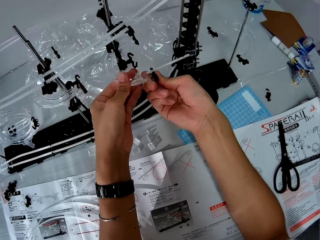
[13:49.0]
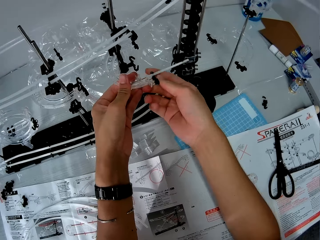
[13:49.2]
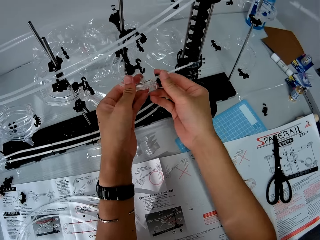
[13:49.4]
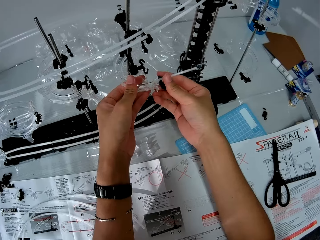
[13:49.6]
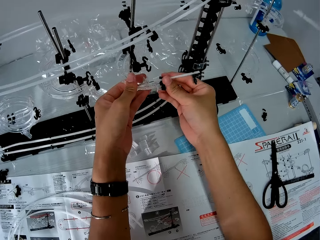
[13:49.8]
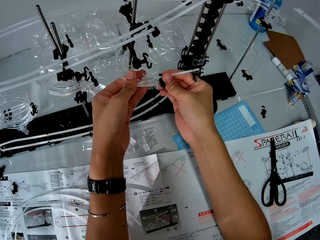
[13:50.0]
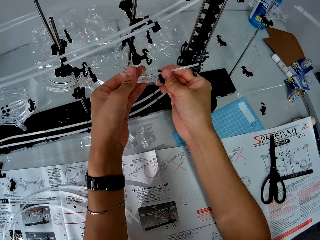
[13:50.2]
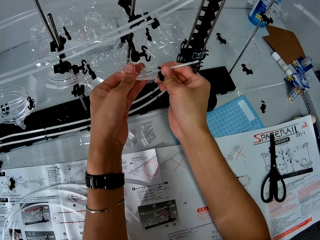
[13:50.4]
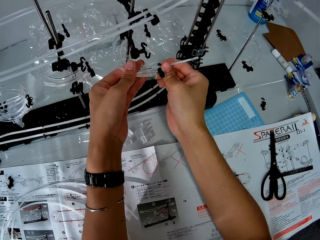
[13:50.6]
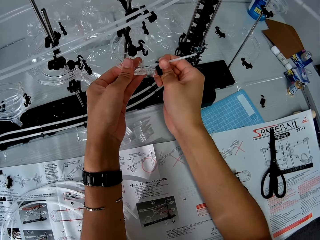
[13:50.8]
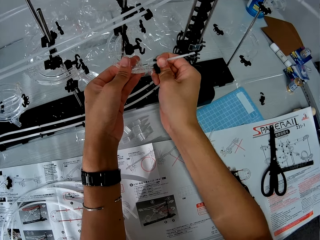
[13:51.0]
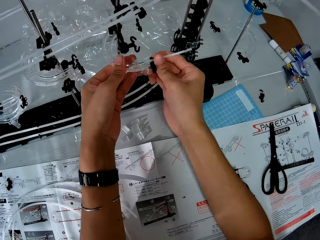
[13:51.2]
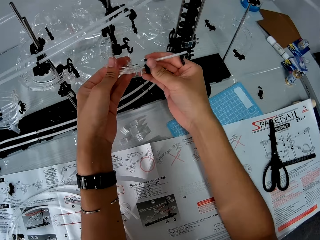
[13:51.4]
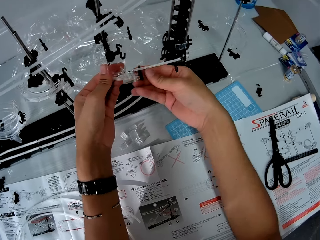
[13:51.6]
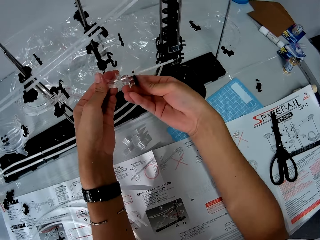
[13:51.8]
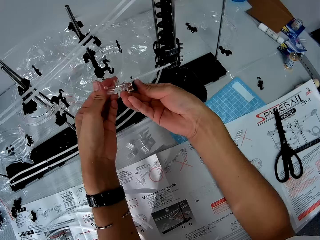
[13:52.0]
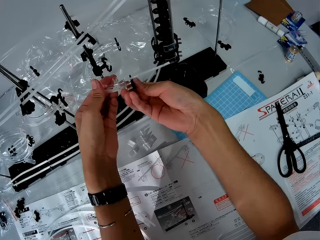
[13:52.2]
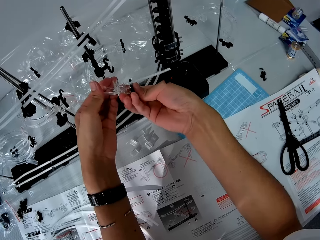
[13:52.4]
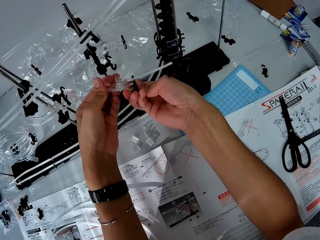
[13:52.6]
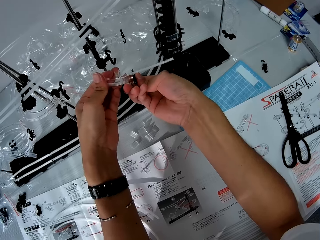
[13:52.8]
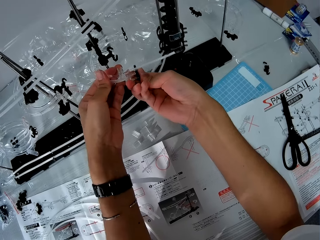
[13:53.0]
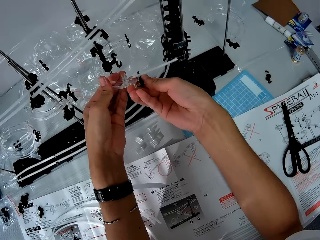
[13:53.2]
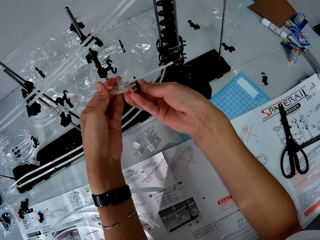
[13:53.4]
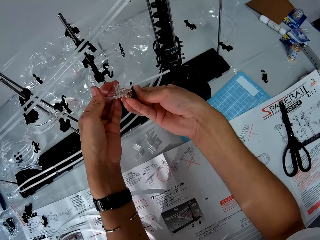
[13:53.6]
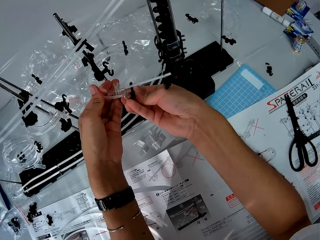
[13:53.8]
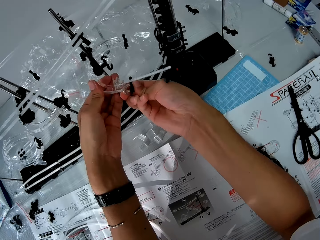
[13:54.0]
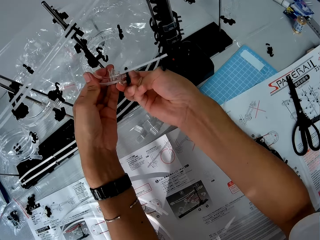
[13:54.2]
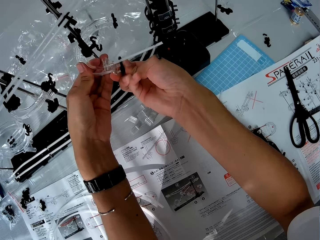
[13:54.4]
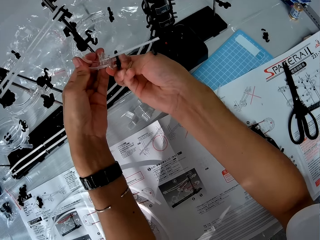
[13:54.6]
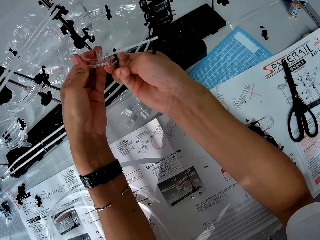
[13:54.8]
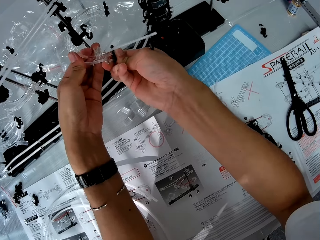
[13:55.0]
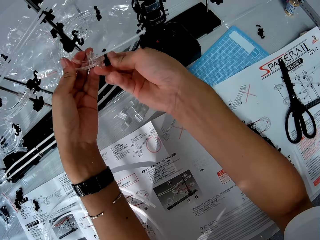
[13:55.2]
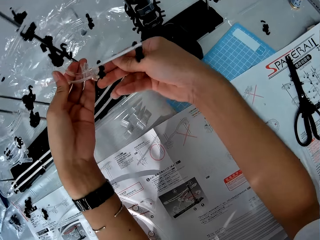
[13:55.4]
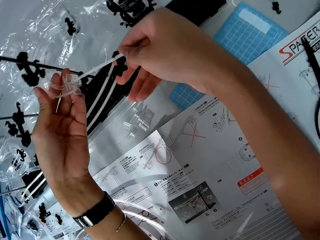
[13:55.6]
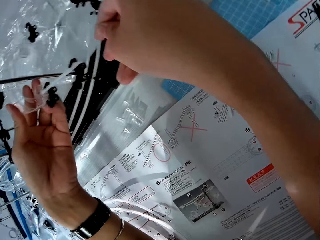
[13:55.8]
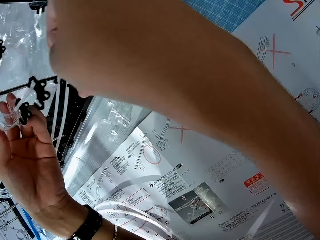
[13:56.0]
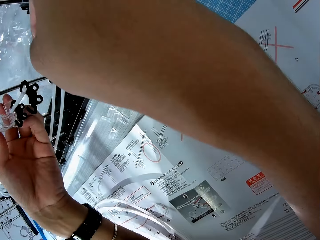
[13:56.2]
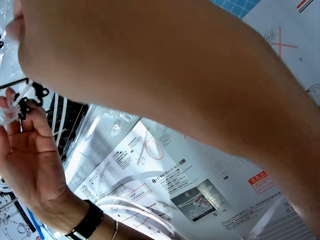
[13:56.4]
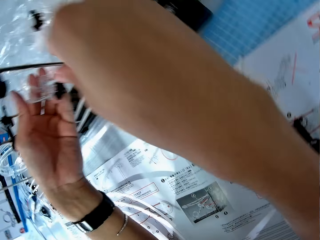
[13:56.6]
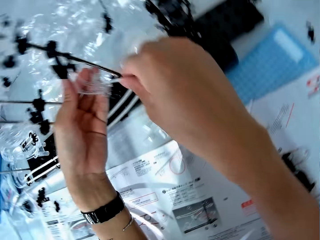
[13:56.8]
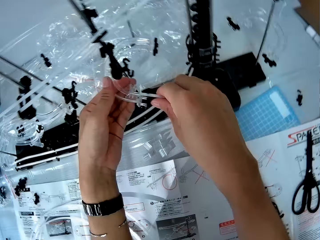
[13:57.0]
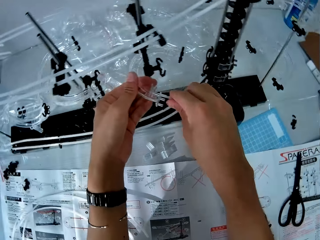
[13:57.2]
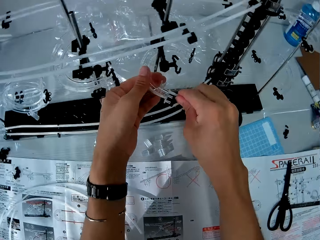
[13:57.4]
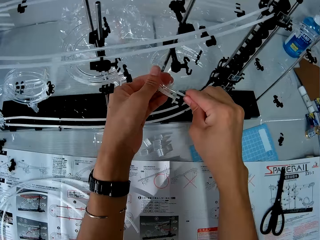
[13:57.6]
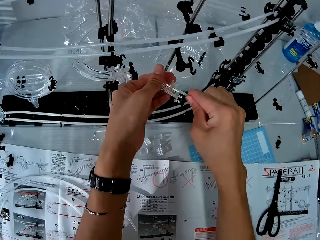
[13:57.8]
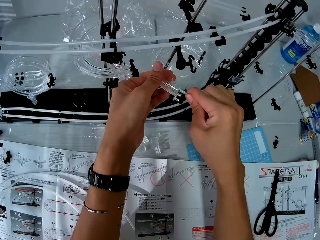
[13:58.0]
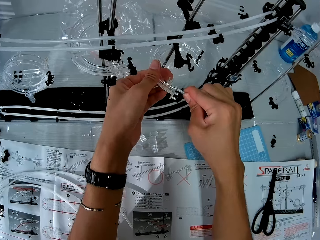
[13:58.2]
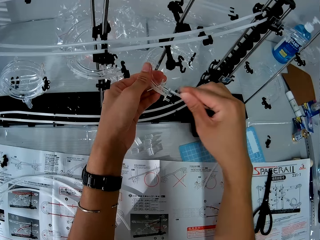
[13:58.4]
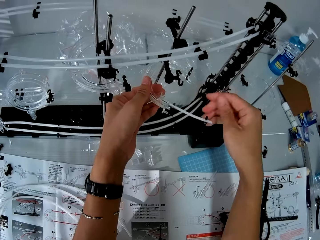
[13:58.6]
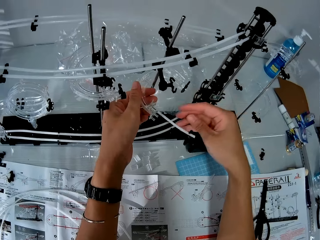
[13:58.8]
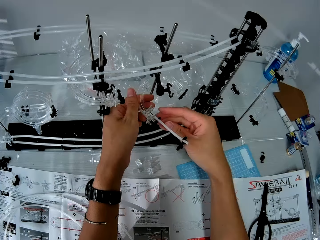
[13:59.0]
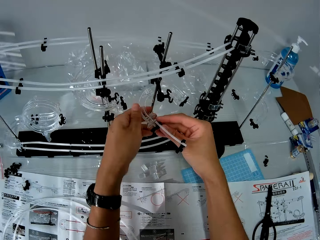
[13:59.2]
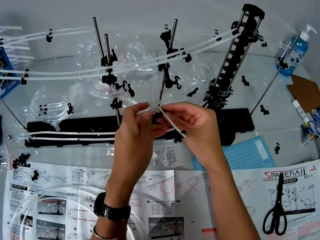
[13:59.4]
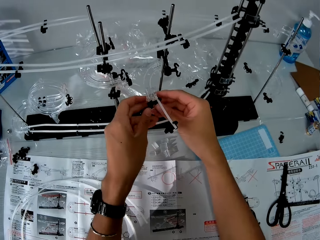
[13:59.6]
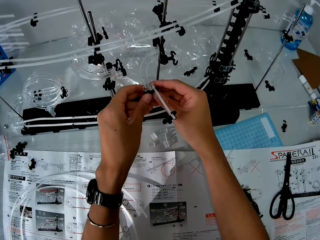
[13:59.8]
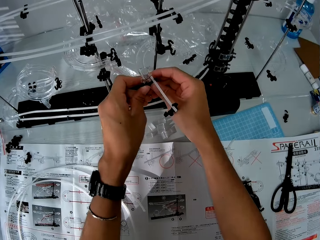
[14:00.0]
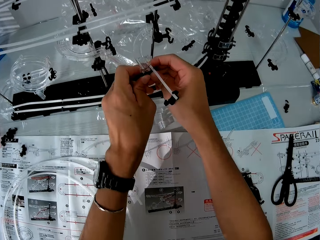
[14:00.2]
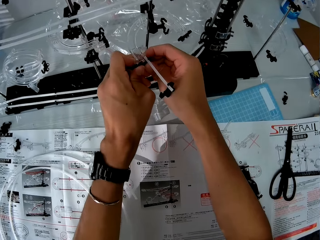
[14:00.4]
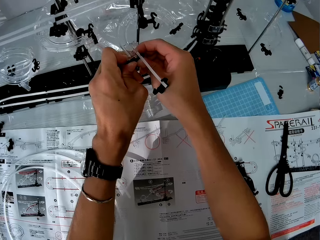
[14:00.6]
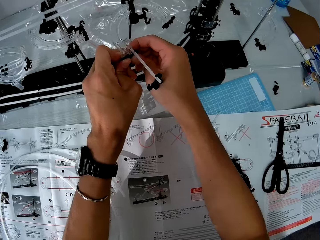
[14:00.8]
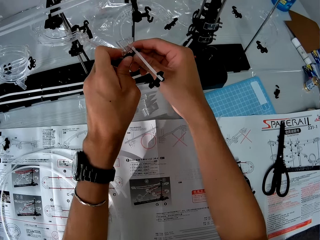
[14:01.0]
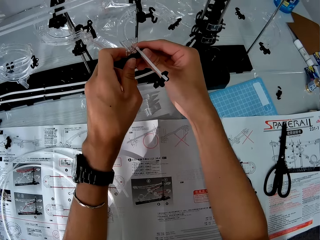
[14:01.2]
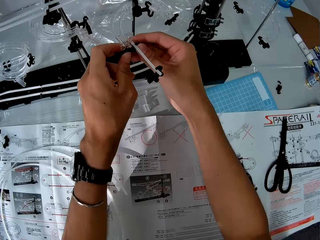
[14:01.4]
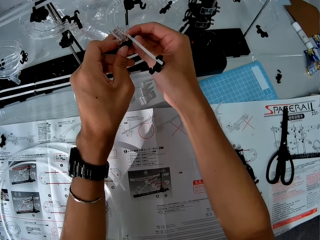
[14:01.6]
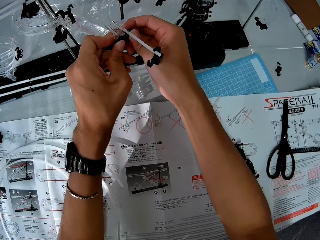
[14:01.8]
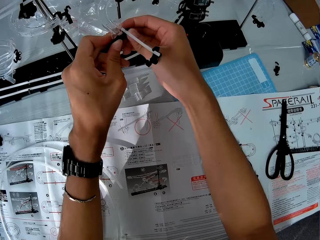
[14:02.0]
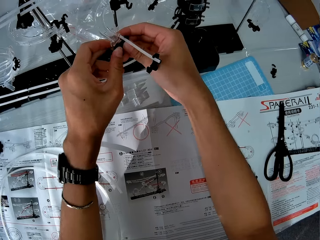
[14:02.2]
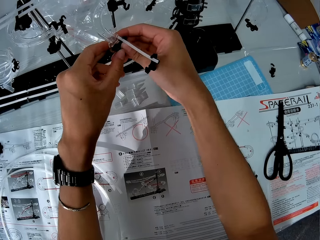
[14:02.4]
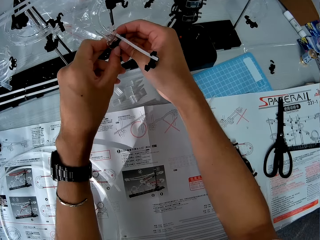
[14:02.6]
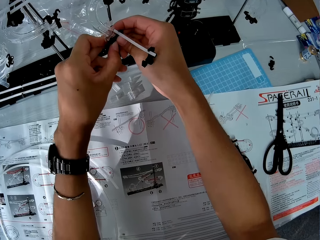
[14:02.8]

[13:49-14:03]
The camera wearer turns around. He adjusts the piece and part of the space rail with his hand. He fixes a standard rail on the space rail corner part A. He pushes a rail stand on the standard rail.

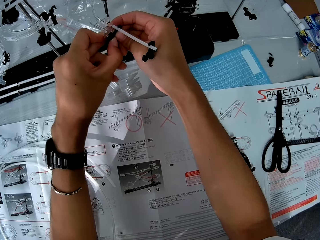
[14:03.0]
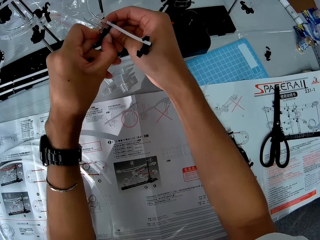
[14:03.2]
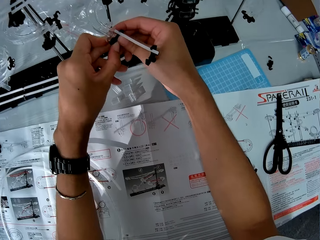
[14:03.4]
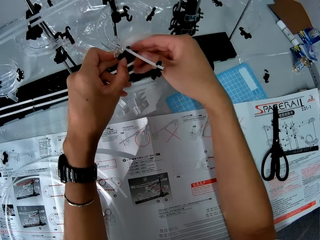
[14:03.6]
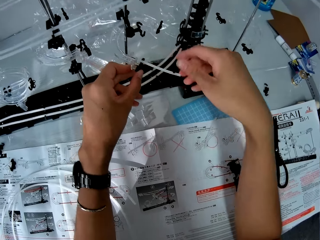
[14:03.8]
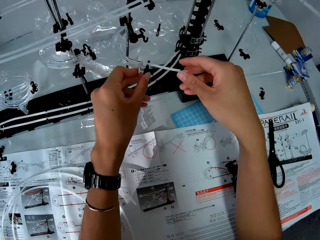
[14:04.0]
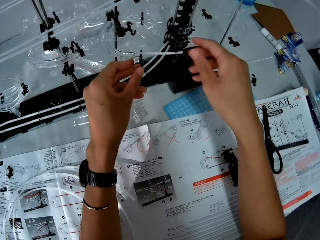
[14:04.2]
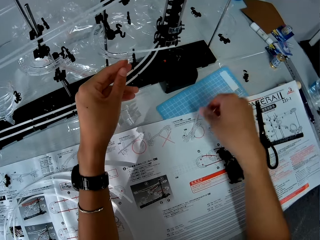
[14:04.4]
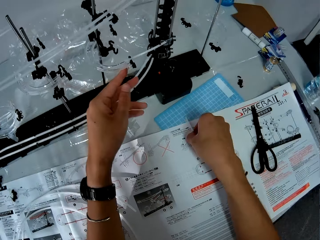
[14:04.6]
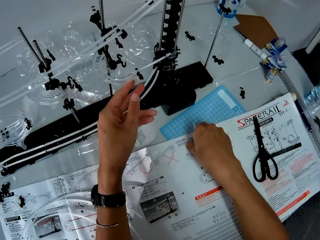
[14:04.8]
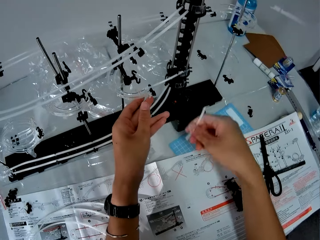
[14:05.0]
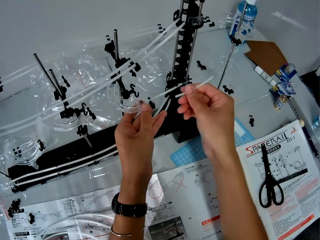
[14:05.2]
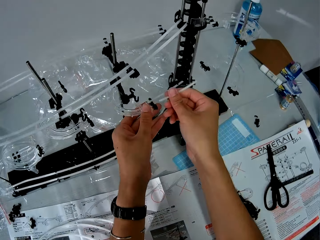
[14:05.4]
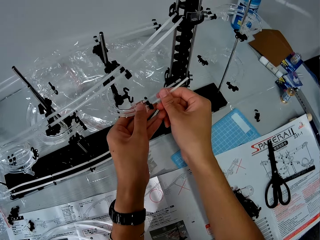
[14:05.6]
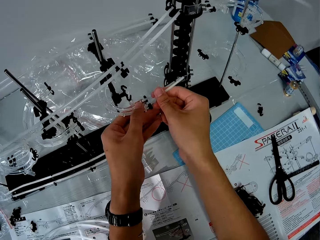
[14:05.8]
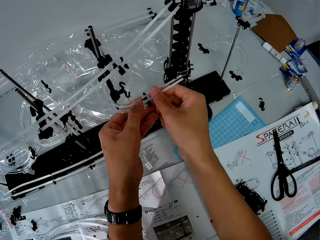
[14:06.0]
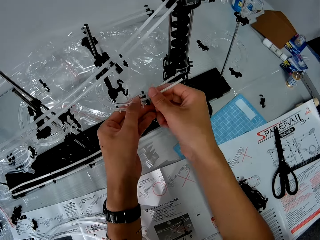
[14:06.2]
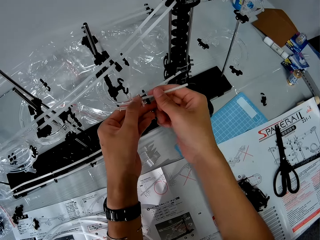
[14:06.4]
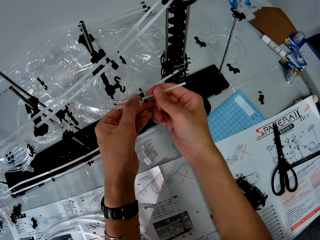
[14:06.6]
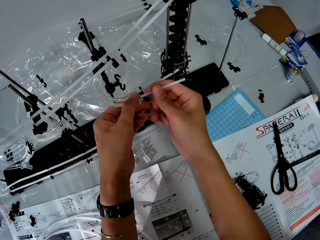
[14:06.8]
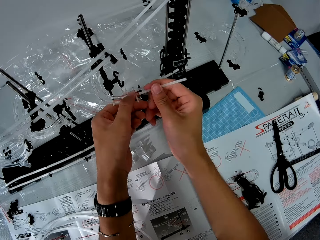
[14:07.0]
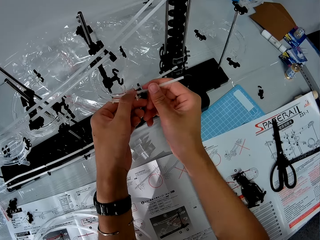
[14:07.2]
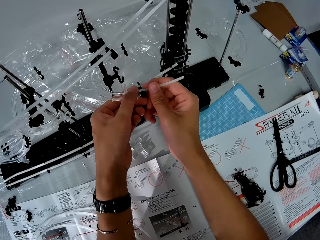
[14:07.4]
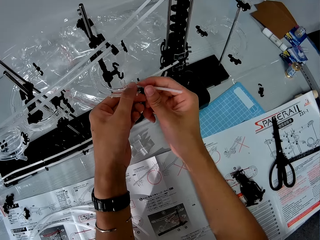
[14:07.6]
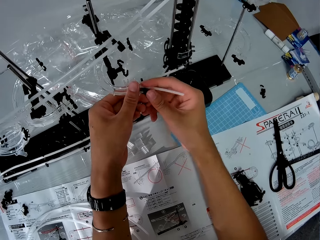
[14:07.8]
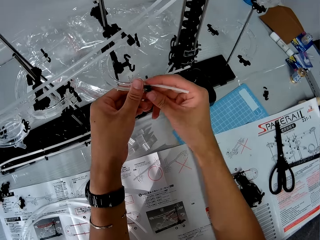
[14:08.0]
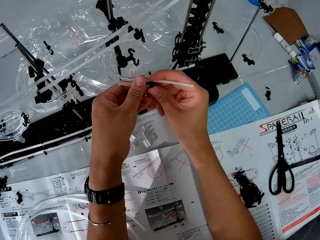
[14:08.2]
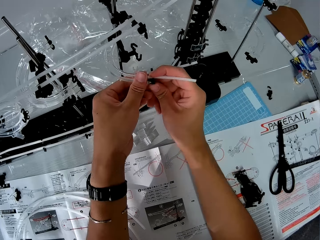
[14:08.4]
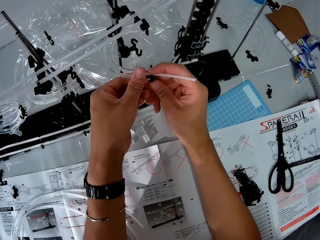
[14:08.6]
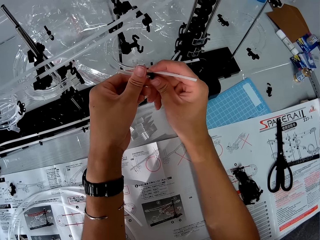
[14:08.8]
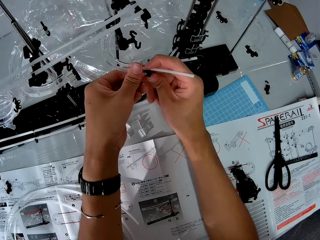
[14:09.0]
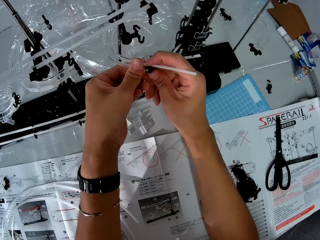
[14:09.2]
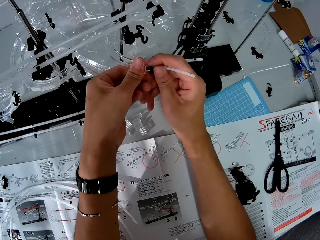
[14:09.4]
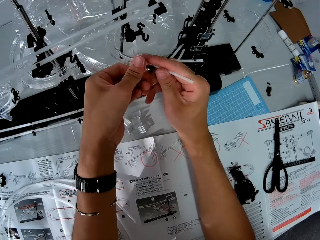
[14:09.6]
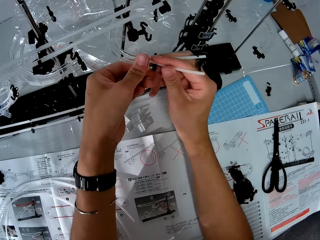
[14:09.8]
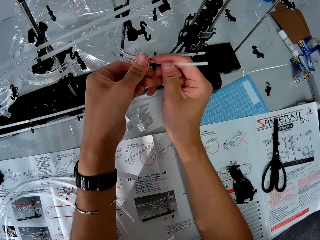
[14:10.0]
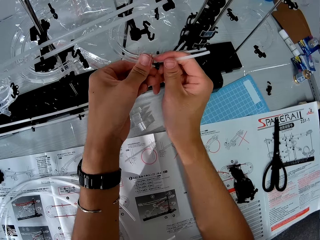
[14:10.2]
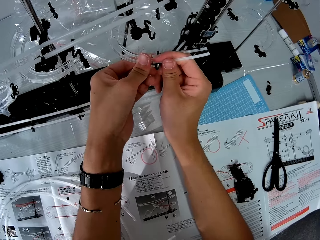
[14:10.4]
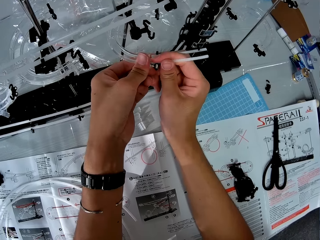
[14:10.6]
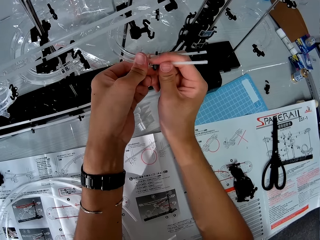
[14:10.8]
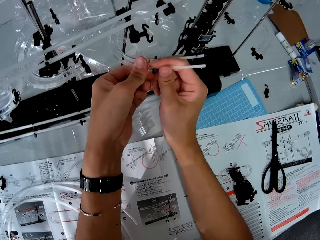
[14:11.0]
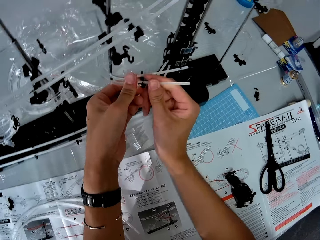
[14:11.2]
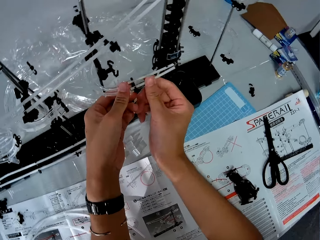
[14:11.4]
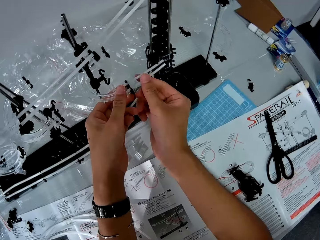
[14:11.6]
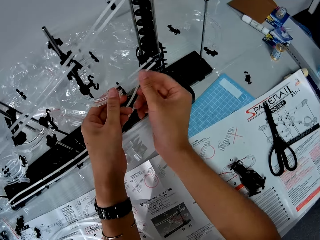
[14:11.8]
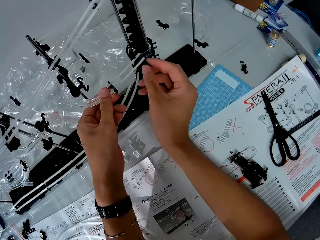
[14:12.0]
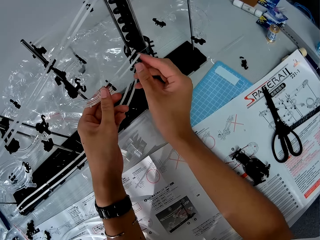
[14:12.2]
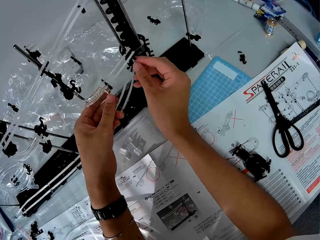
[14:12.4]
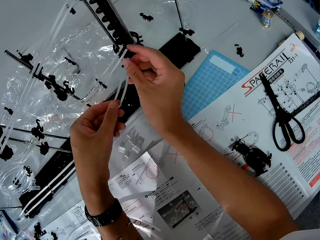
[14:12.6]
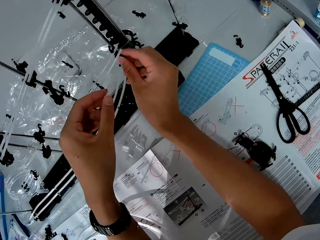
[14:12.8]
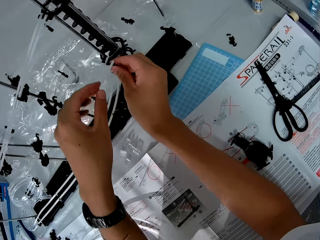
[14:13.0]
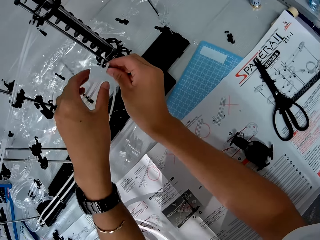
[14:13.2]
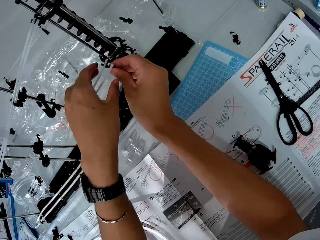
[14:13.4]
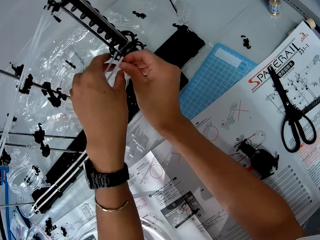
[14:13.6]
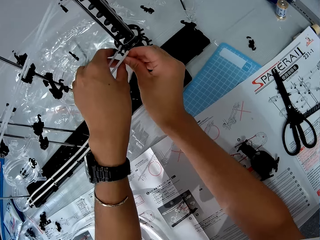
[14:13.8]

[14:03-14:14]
The camera wearer picks the space rail or standard rail from the table again. They fix the standard rail on the space rail corner part A. They push a rail stand on the standard rail. They join both pieces to the other end of the space rail.
